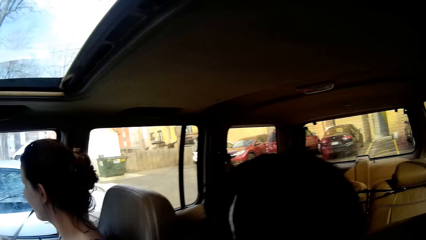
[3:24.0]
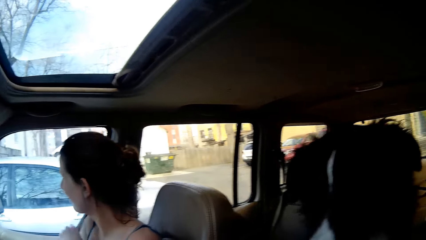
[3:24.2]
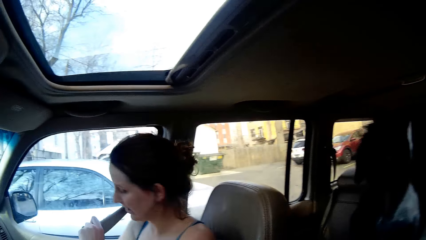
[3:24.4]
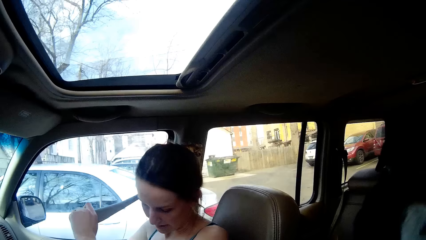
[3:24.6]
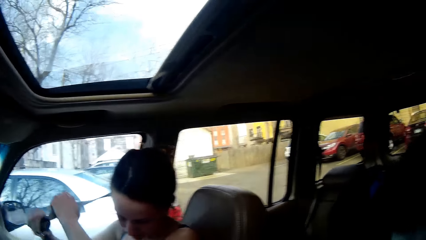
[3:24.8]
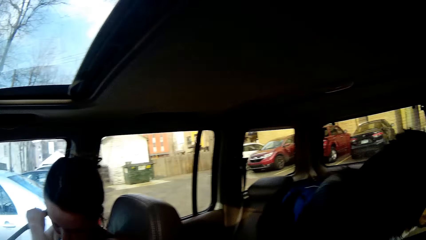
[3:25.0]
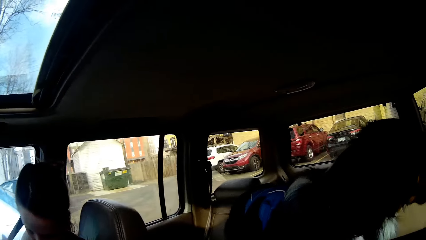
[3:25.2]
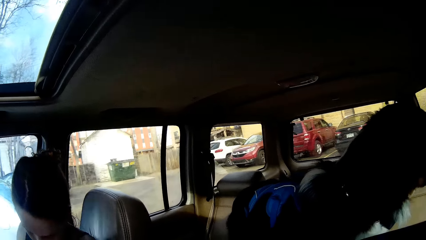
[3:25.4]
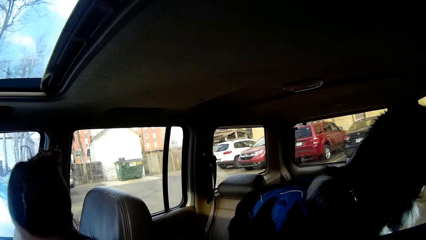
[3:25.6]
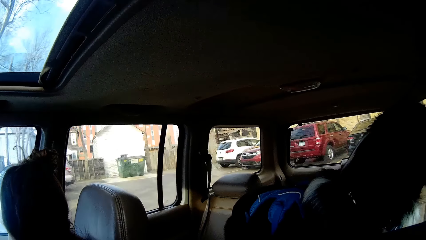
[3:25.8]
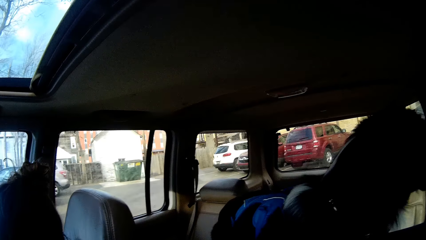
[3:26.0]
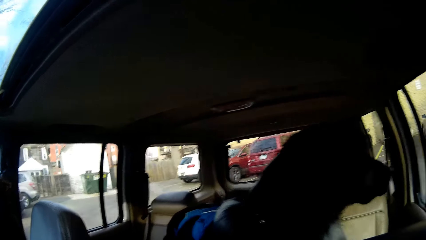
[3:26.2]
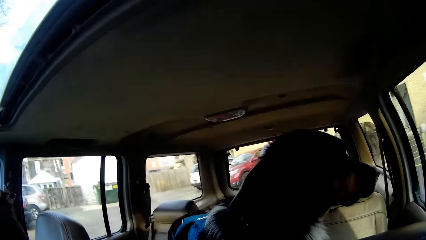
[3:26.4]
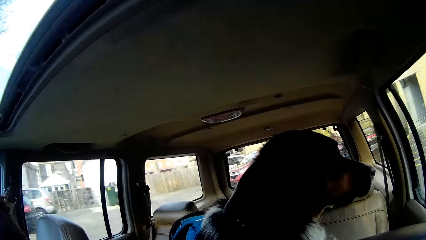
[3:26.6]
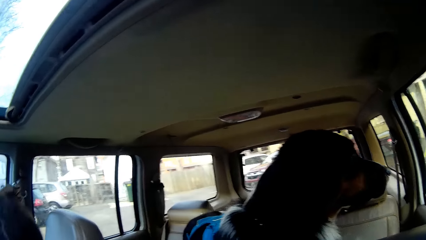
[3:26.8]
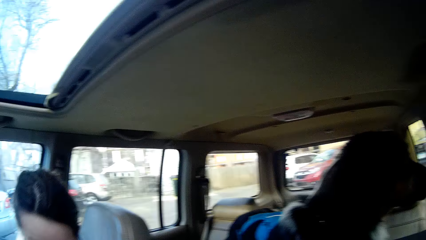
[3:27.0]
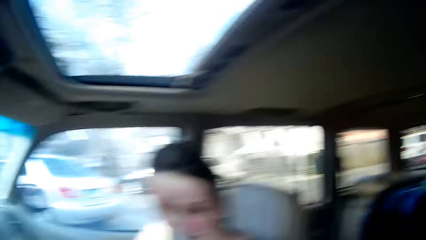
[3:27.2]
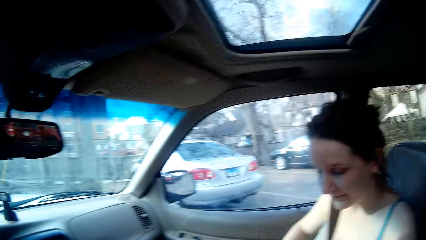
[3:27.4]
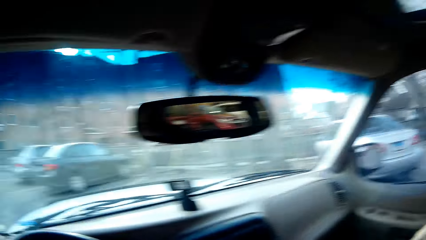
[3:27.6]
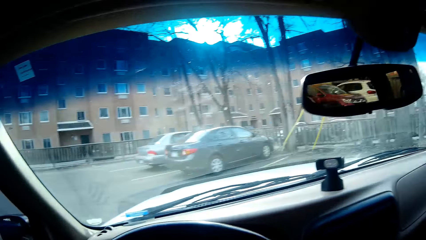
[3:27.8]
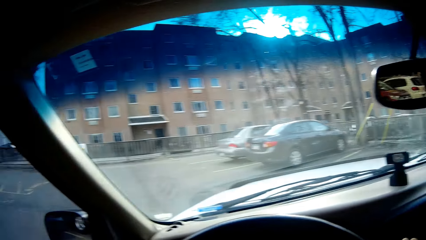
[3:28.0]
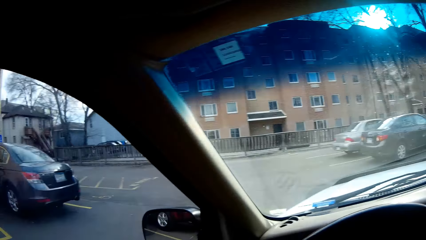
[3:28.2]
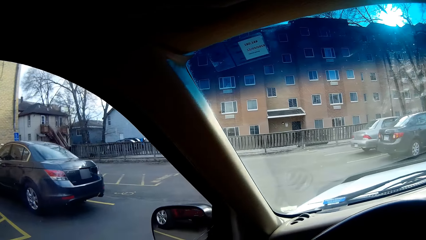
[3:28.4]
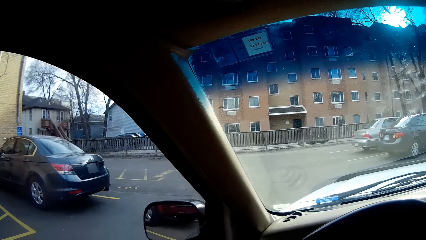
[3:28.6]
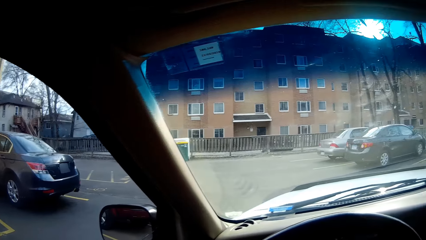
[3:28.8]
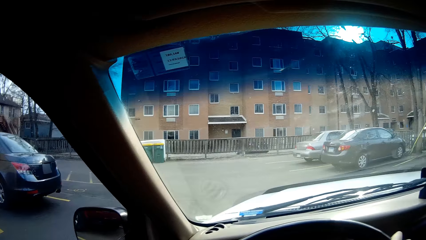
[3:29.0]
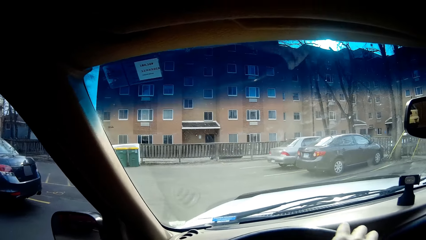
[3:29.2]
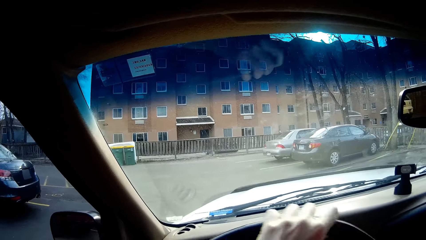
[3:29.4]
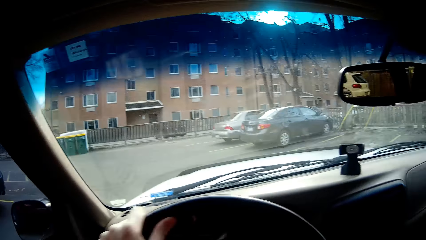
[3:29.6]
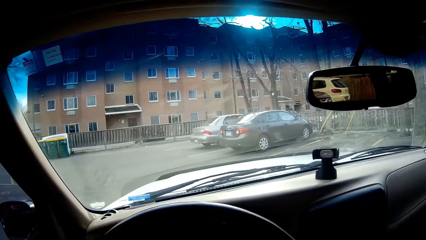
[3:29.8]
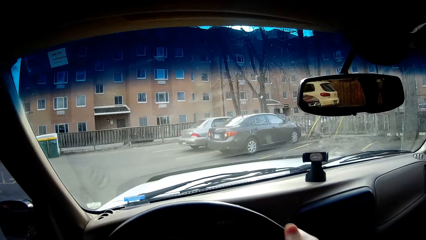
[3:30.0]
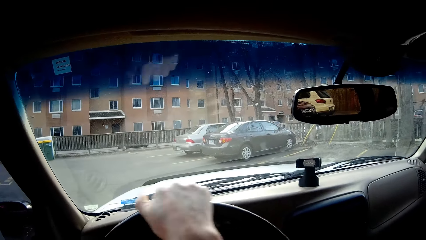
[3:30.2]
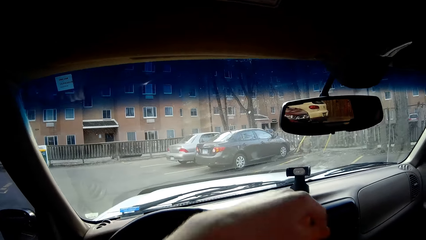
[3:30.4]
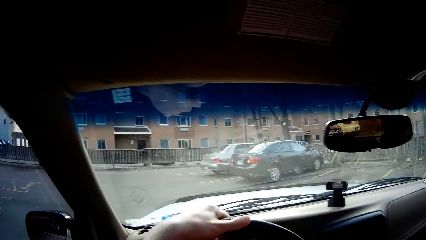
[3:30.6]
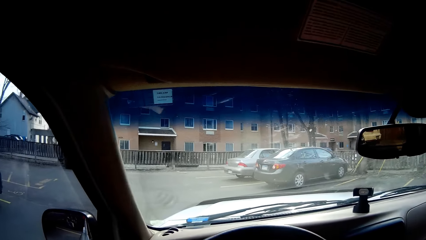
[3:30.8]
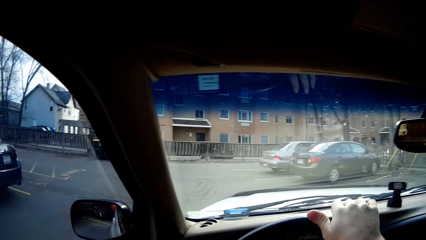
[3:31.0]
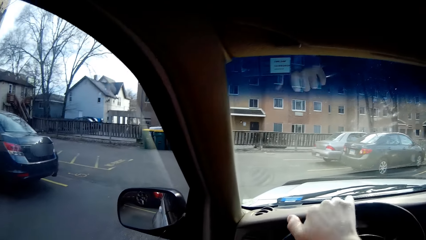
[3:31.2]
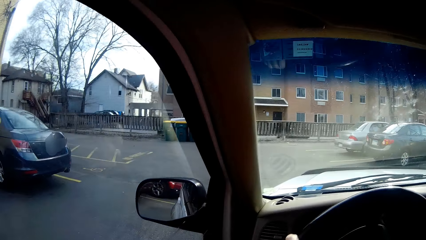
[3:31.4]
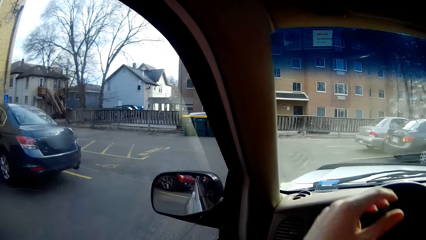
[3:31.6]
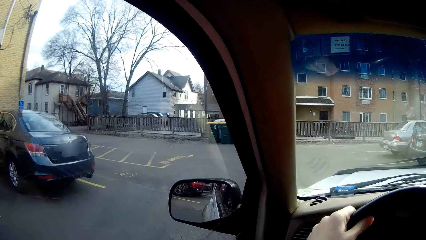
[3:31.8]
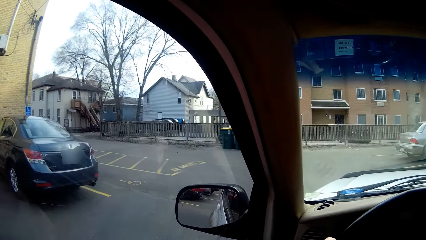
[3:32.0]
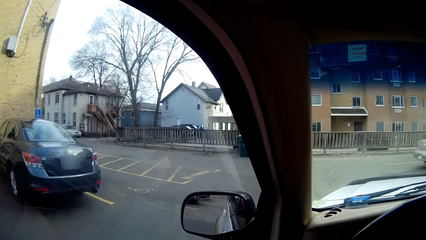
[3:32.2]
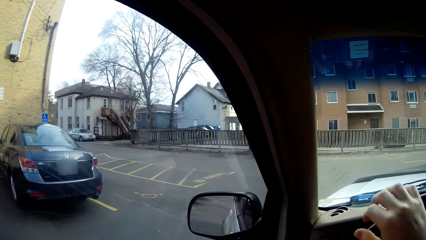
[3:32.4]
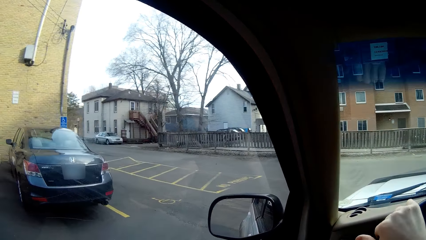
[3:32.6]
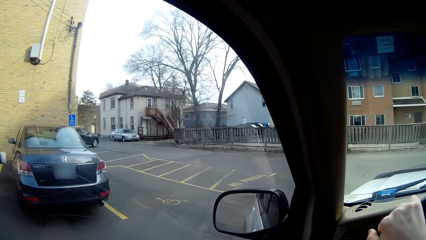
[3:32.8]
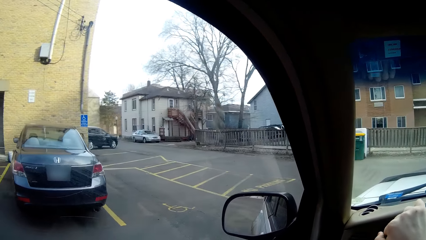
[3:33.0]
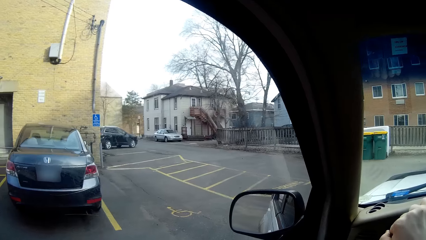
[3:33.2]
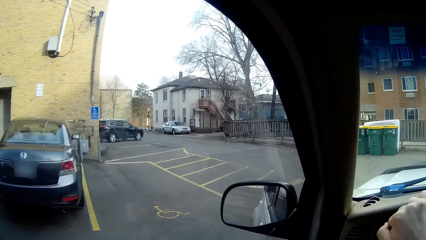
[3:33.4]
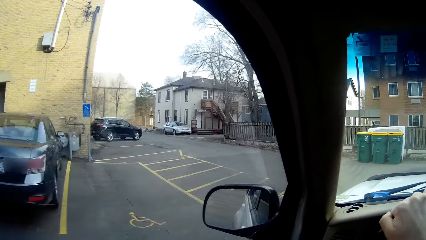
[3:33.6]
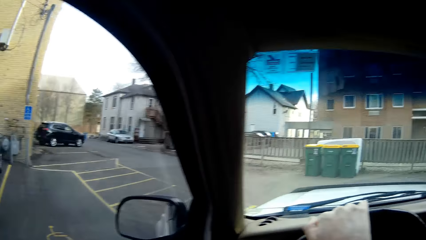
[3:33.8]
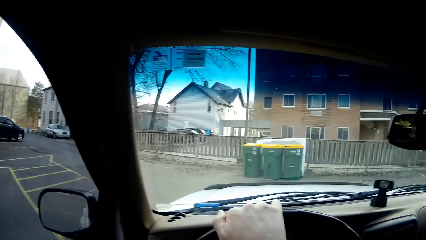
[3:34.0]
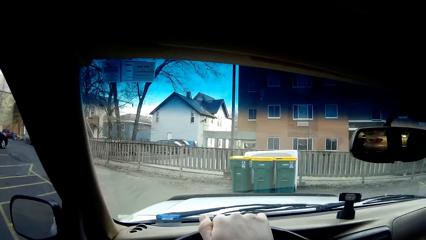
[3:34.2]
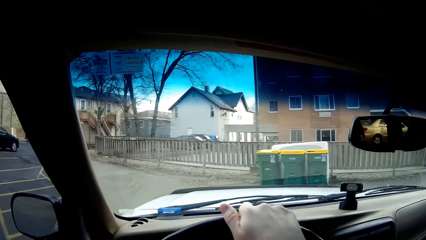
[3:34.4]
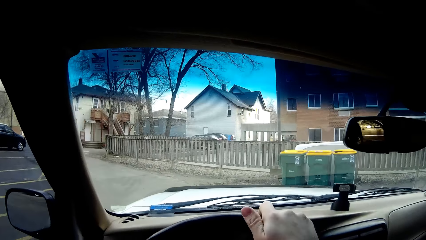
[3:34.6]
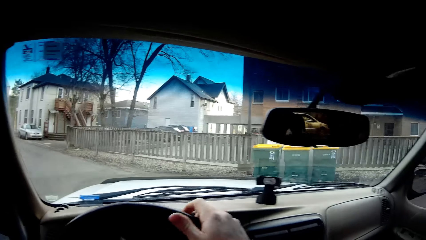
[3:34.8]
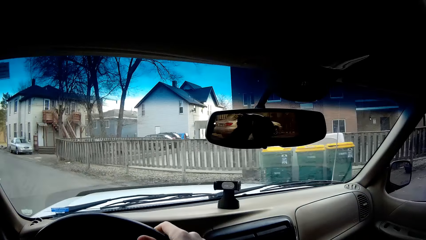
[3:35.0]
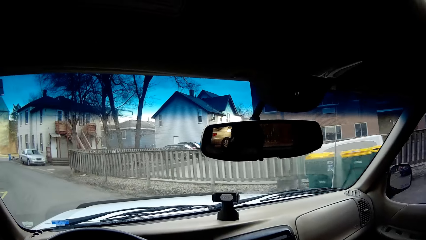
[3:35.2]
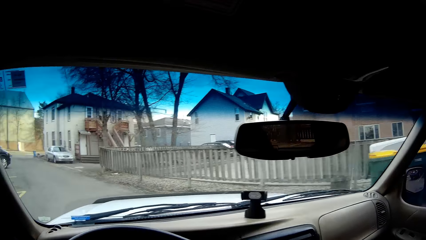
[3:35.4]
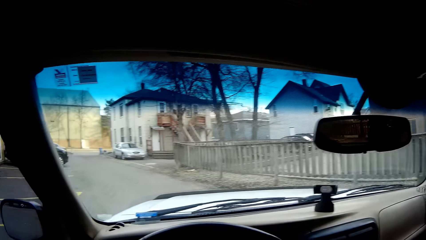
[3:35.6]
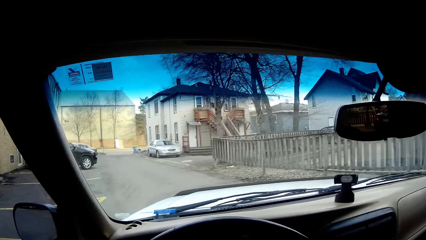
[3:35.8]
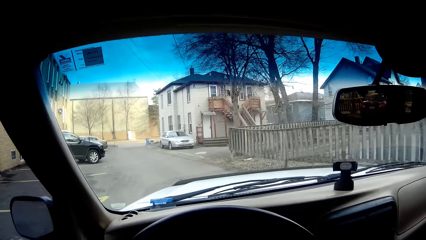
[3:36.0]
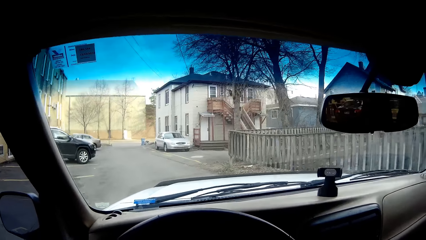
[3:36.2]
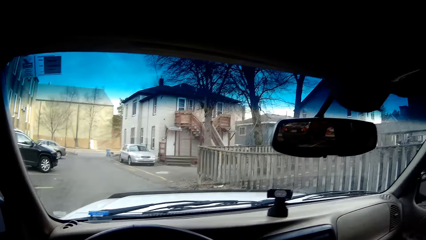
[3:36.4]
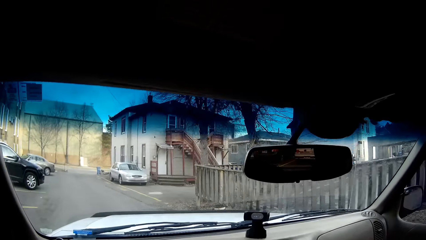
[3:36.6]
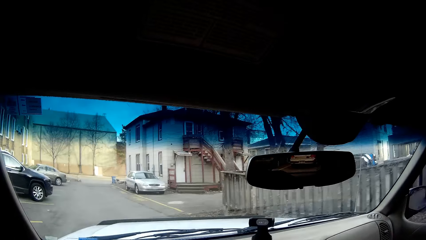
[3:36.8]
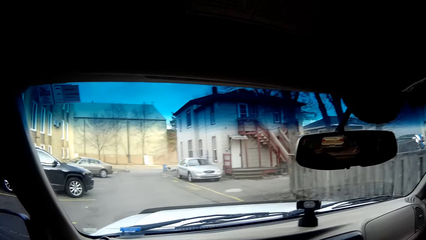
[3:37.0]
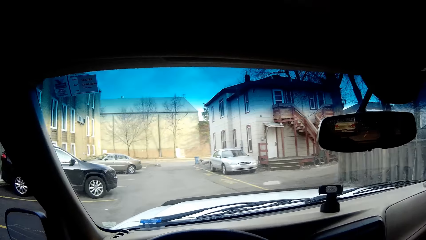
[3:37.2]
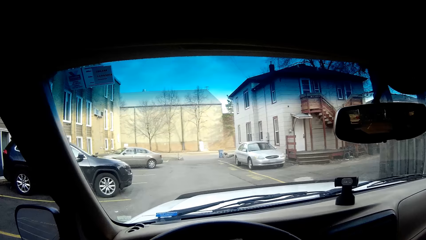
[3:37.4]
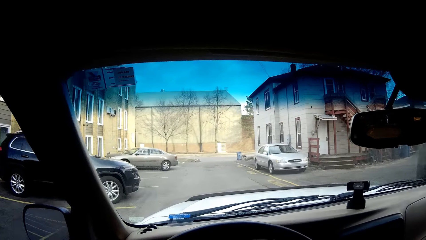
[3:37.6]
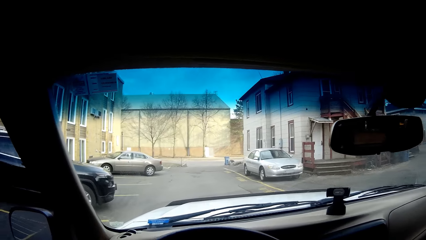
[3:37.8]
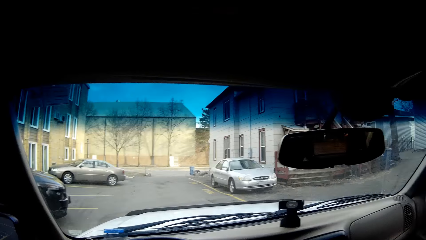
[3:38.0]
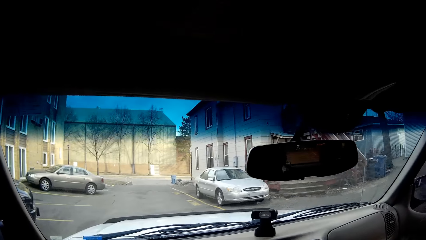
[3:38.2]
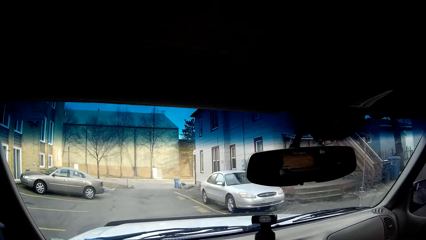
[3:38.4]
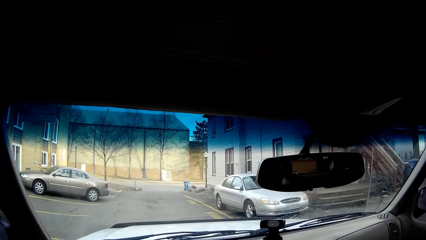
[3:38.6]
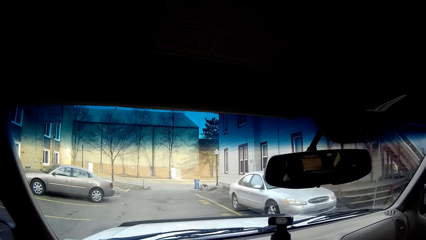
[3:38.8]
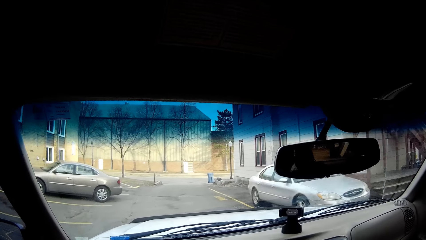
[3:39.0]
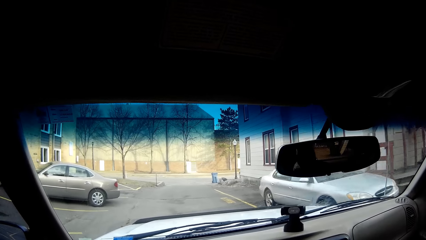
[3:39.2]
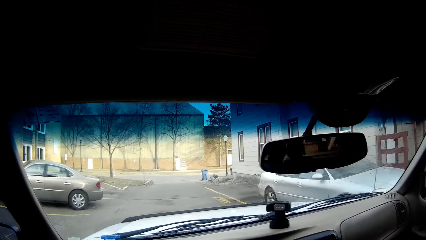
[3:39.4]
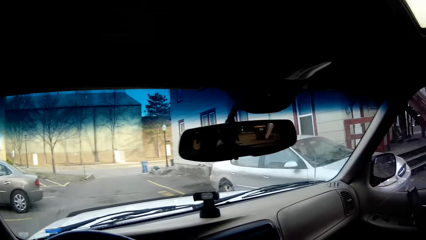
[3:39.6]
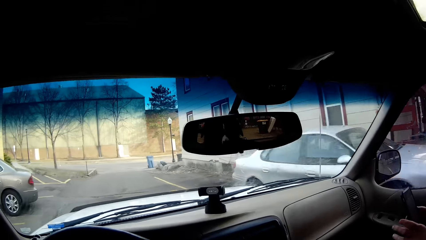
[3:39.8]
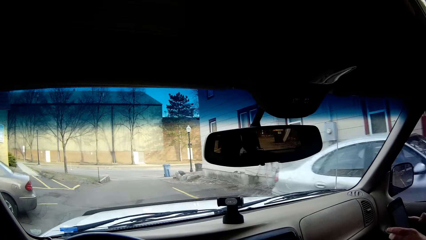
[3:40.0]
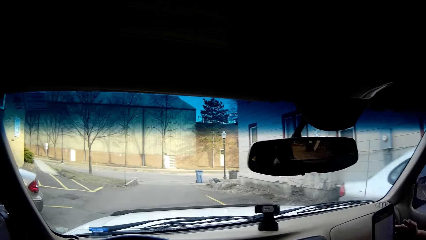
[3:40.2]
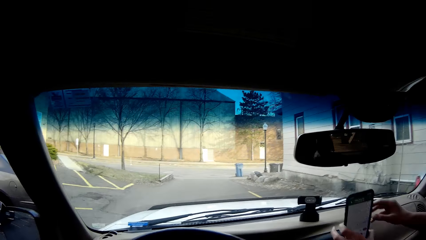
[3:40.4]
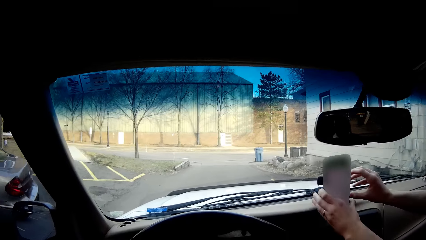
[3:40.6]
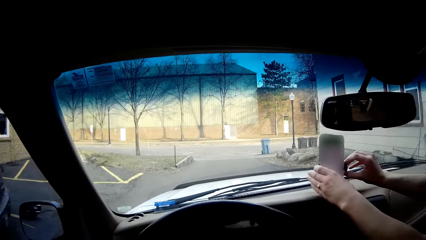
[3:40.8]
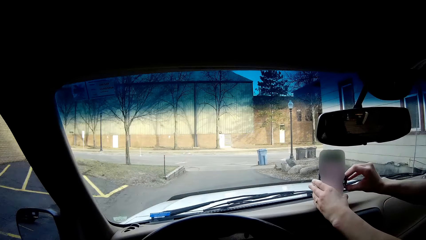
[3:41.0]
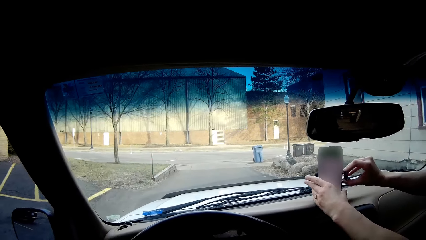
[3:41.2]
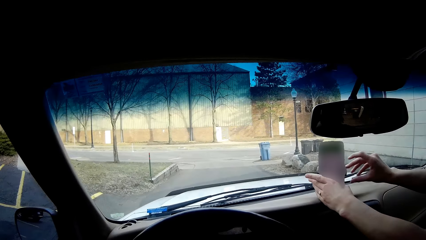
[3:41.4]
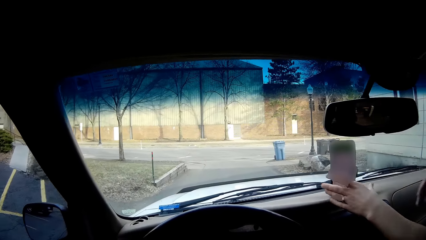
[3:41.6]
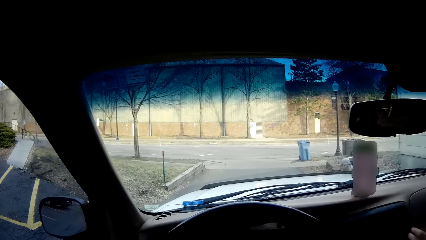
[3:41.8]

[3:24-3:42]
A woman ties her seat belt. The camera wearer drives the car. They turn the steering. The woman puts the phone on the phone mount.
